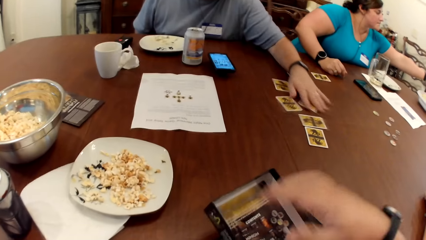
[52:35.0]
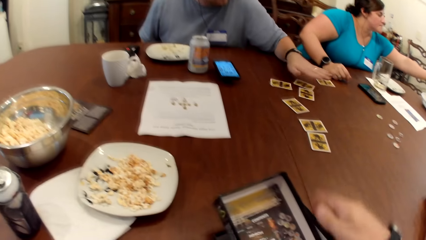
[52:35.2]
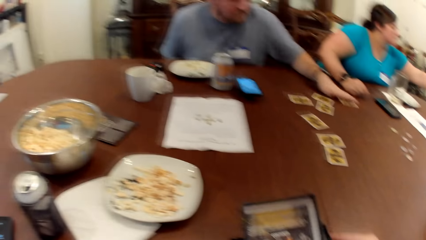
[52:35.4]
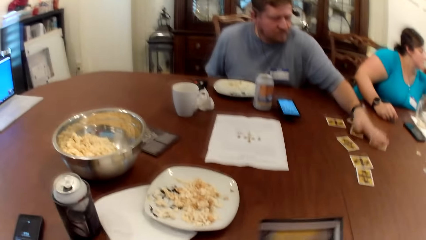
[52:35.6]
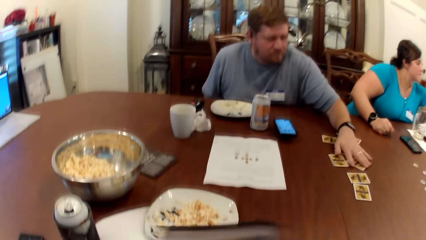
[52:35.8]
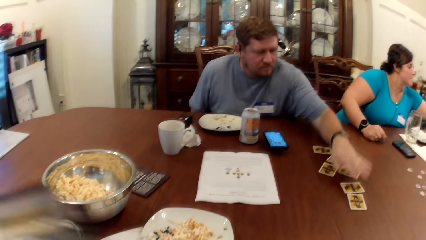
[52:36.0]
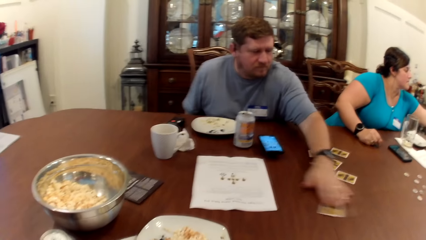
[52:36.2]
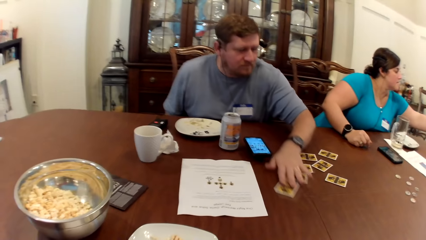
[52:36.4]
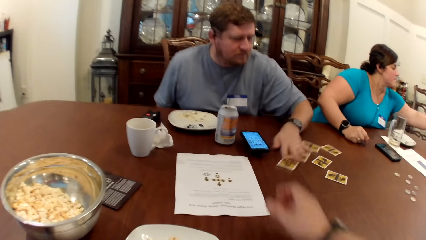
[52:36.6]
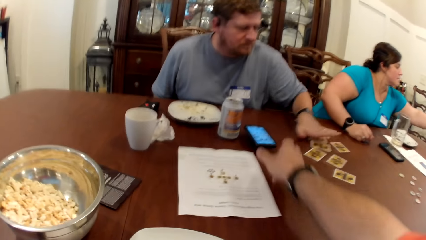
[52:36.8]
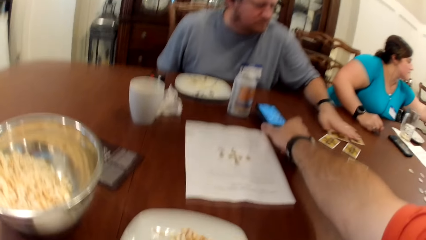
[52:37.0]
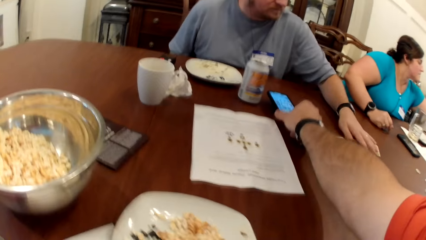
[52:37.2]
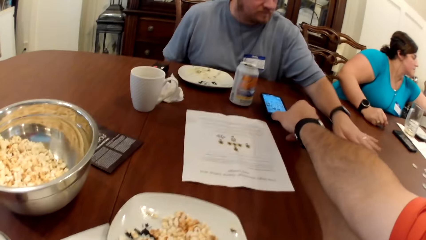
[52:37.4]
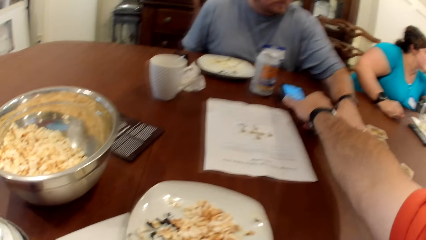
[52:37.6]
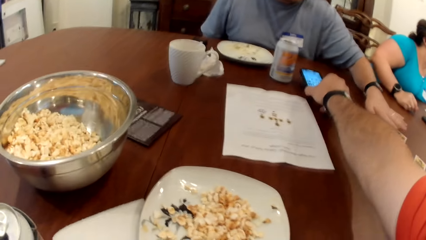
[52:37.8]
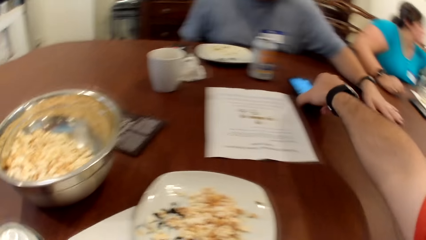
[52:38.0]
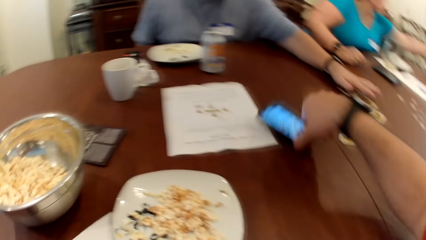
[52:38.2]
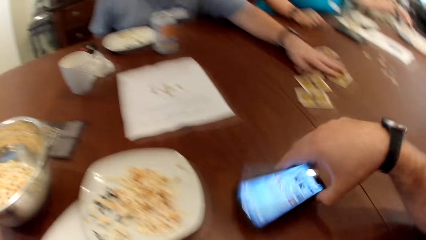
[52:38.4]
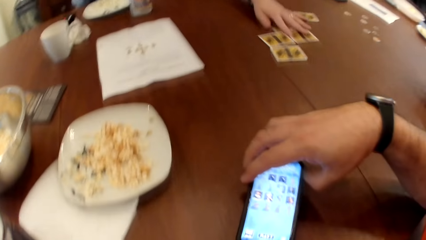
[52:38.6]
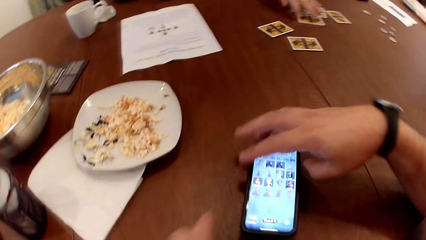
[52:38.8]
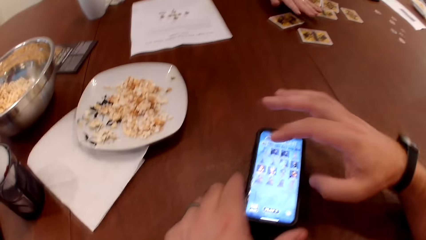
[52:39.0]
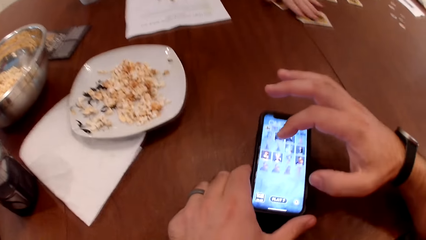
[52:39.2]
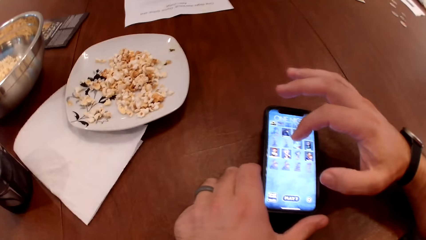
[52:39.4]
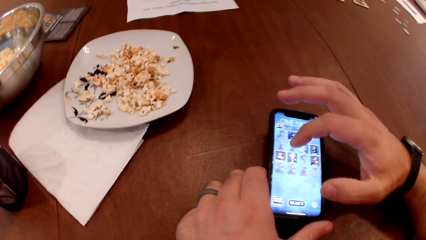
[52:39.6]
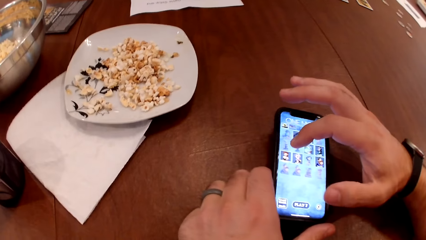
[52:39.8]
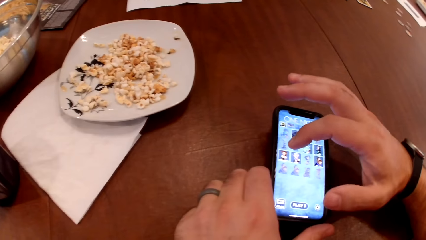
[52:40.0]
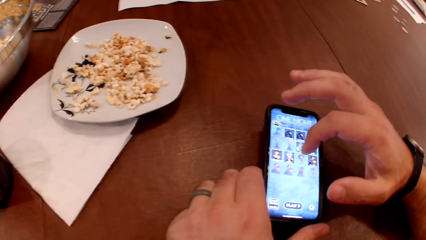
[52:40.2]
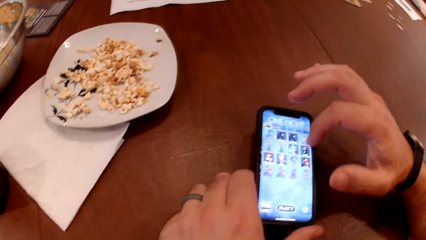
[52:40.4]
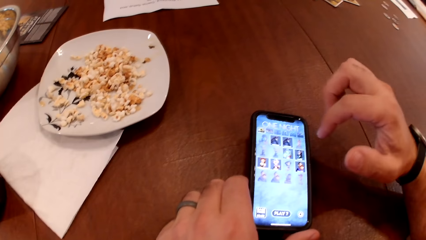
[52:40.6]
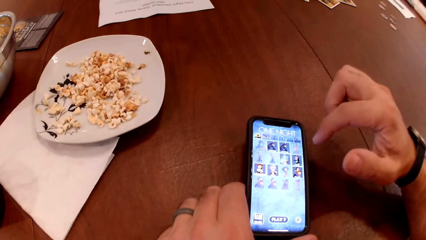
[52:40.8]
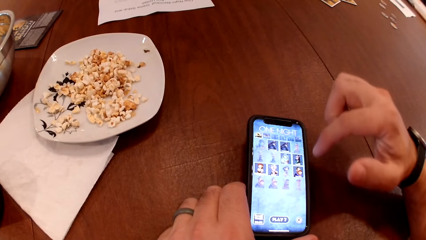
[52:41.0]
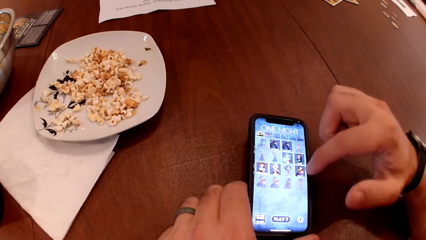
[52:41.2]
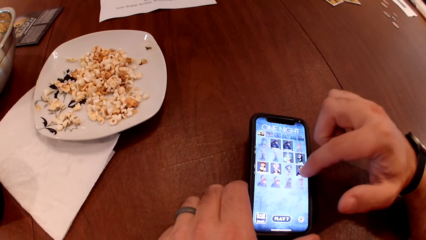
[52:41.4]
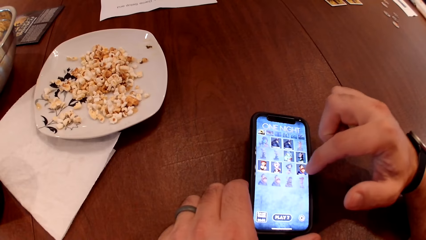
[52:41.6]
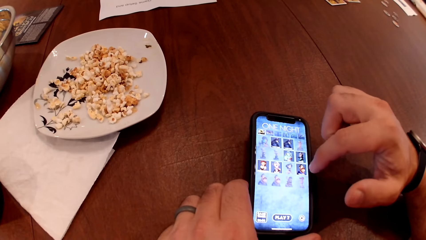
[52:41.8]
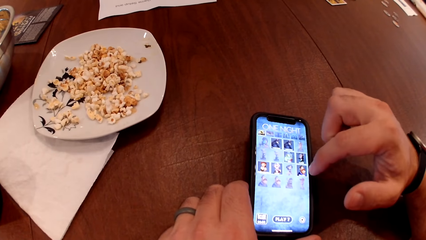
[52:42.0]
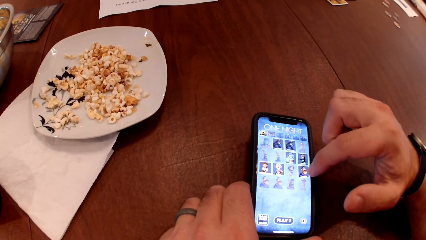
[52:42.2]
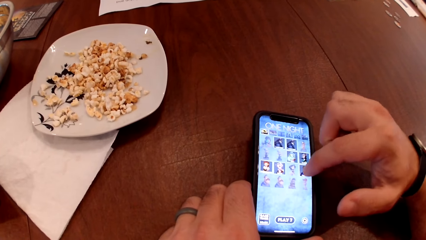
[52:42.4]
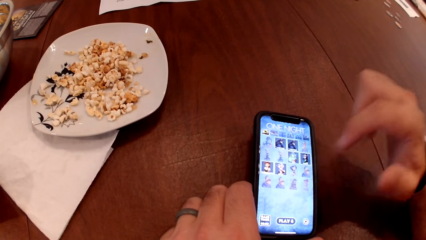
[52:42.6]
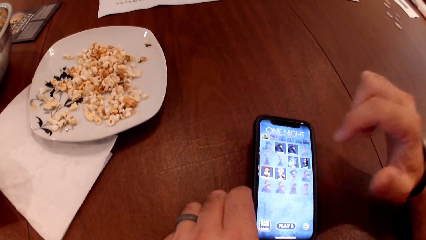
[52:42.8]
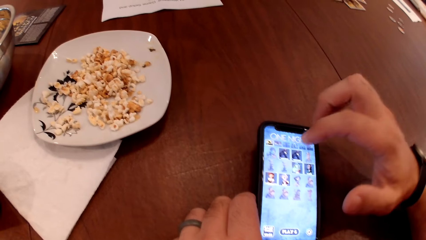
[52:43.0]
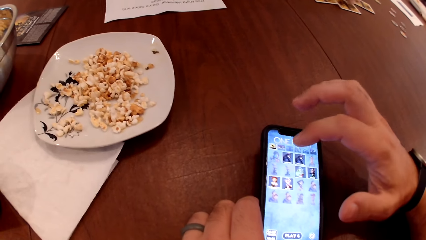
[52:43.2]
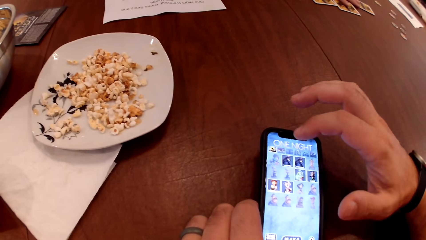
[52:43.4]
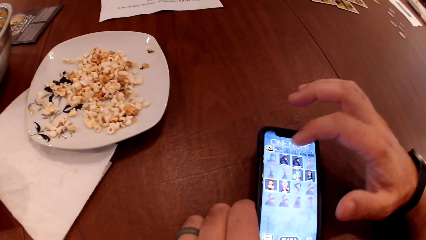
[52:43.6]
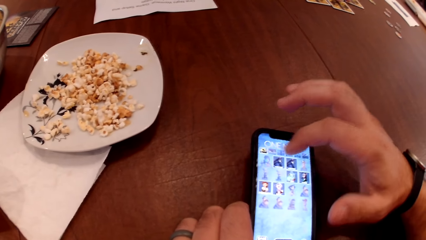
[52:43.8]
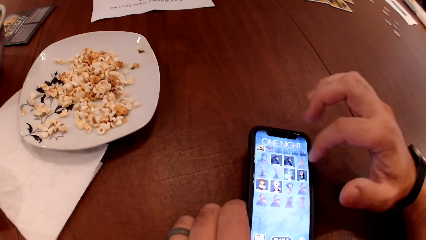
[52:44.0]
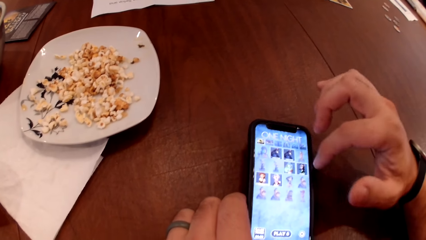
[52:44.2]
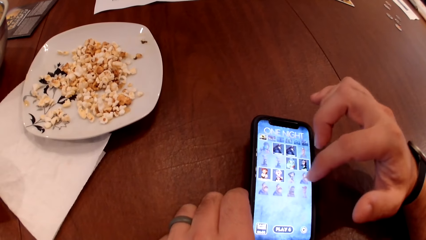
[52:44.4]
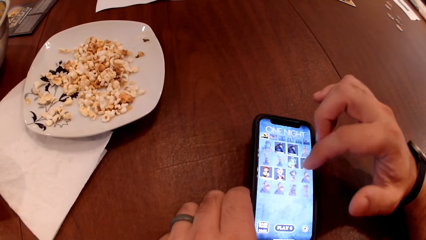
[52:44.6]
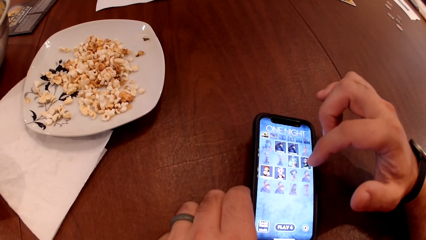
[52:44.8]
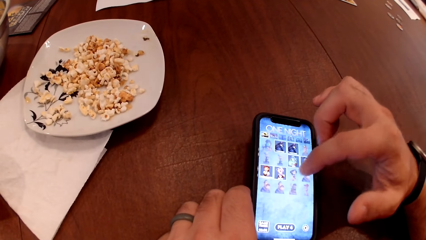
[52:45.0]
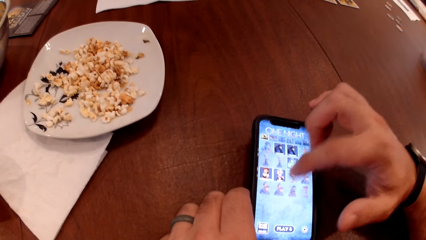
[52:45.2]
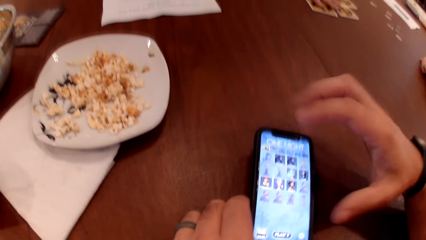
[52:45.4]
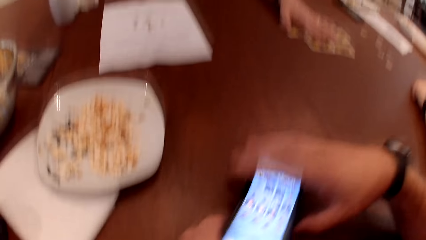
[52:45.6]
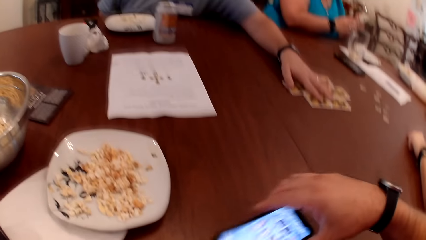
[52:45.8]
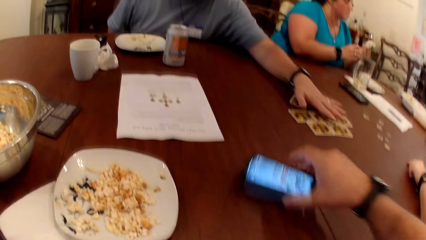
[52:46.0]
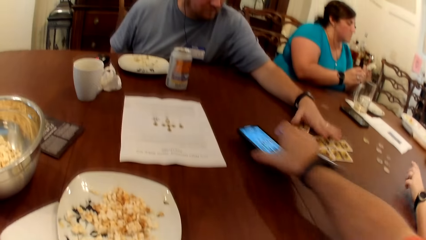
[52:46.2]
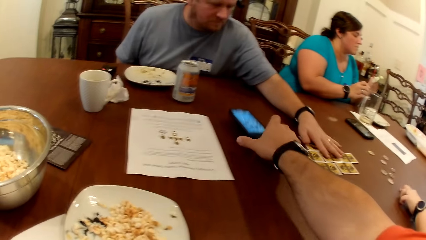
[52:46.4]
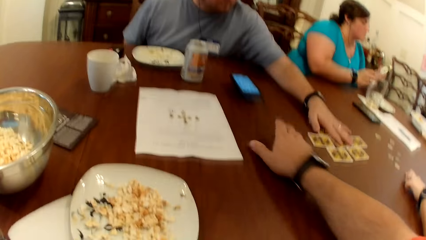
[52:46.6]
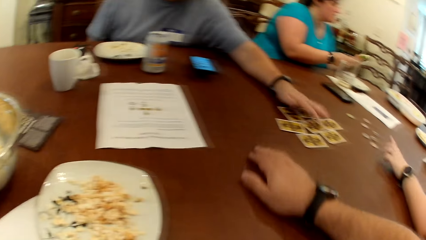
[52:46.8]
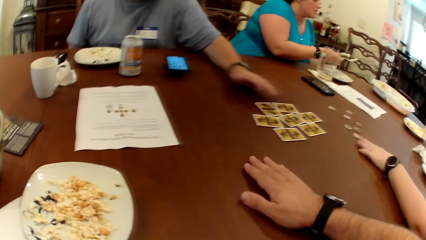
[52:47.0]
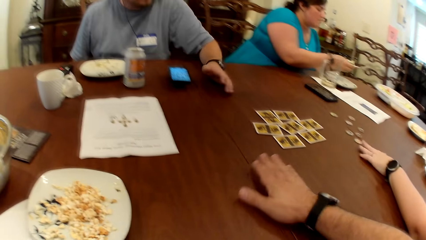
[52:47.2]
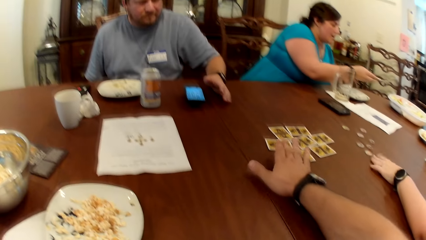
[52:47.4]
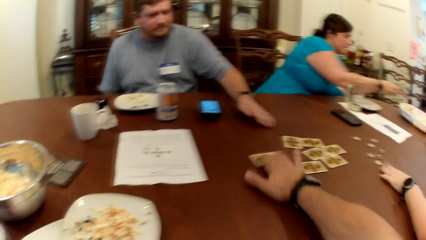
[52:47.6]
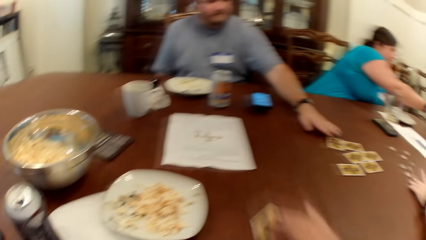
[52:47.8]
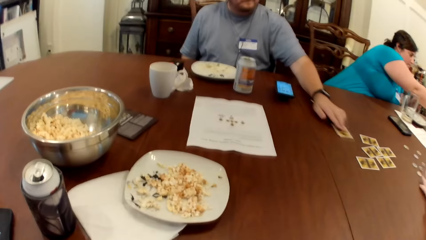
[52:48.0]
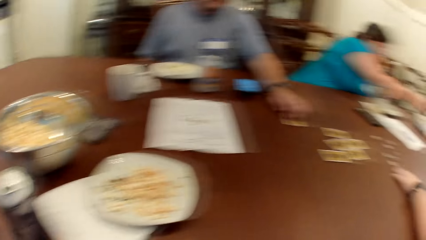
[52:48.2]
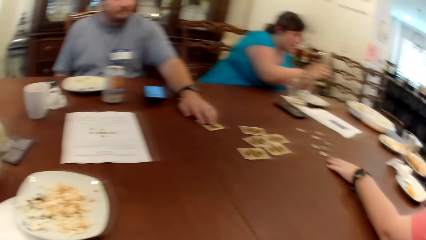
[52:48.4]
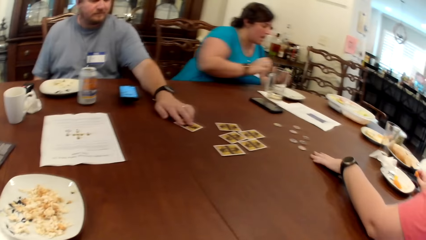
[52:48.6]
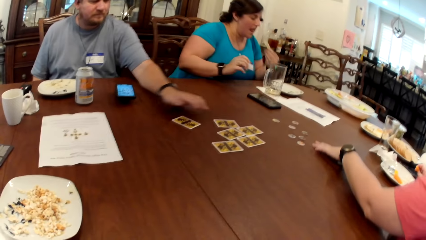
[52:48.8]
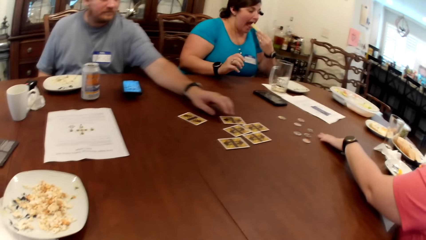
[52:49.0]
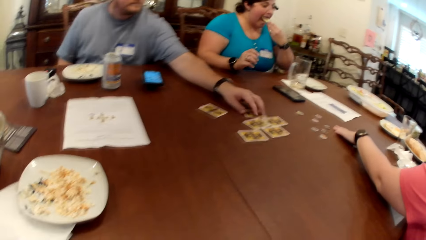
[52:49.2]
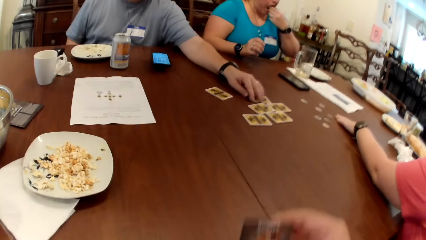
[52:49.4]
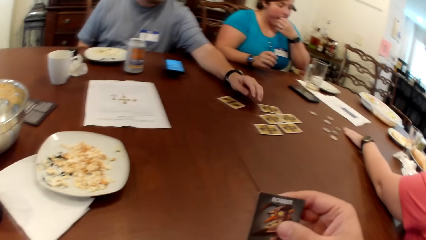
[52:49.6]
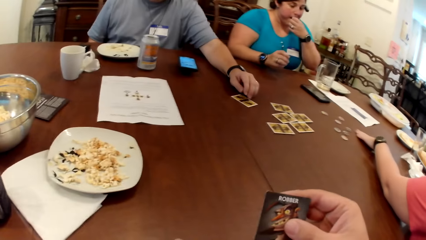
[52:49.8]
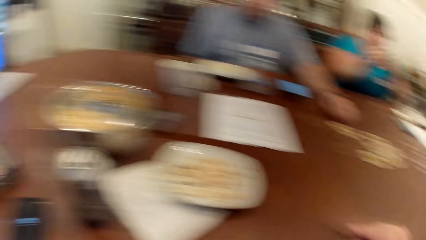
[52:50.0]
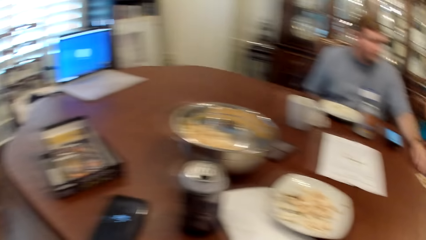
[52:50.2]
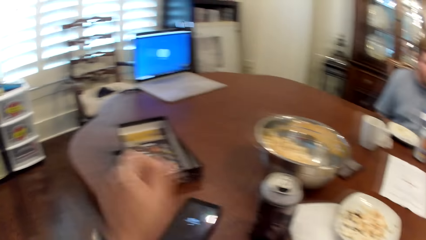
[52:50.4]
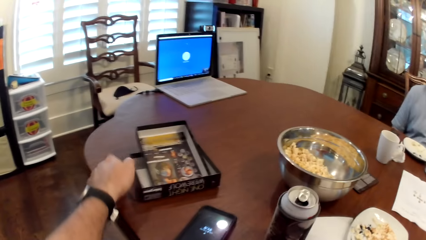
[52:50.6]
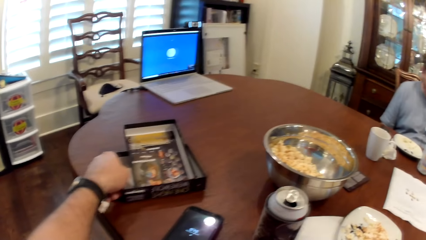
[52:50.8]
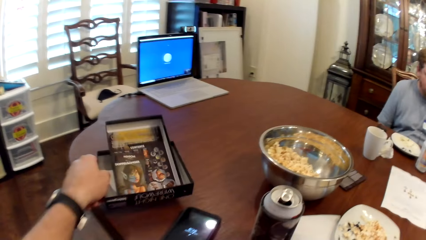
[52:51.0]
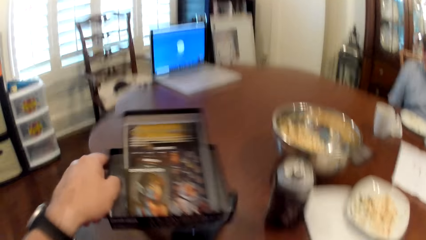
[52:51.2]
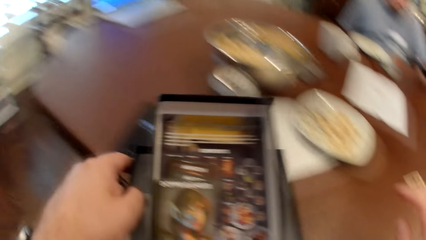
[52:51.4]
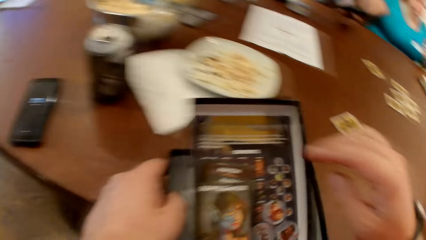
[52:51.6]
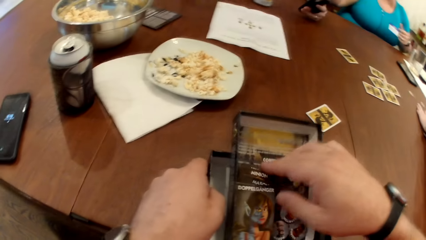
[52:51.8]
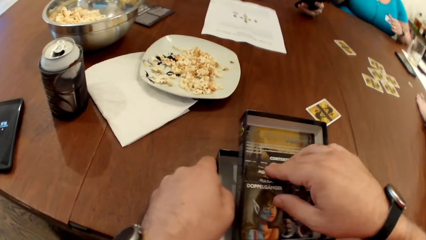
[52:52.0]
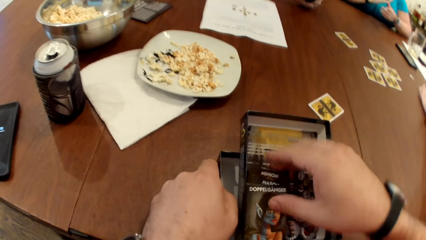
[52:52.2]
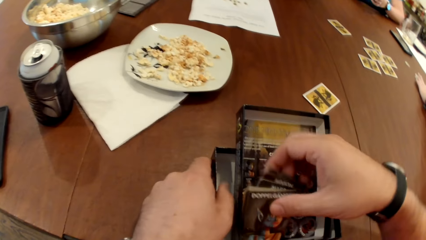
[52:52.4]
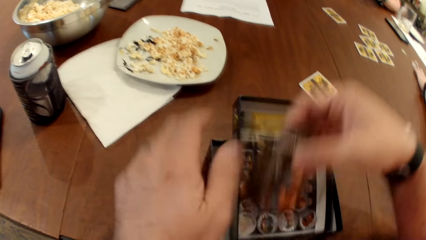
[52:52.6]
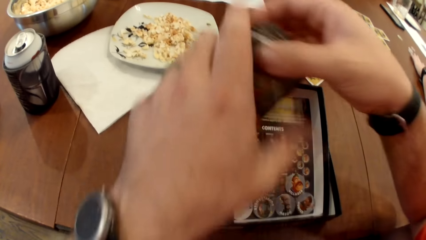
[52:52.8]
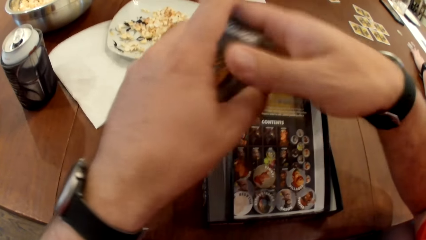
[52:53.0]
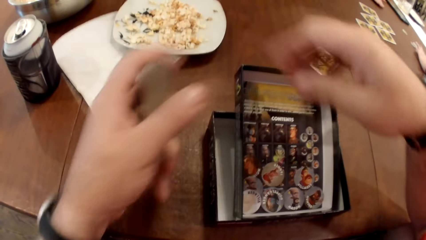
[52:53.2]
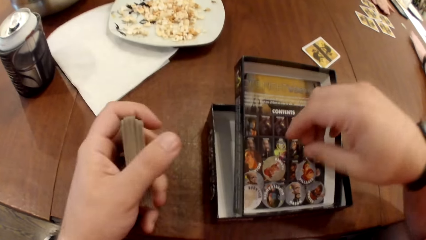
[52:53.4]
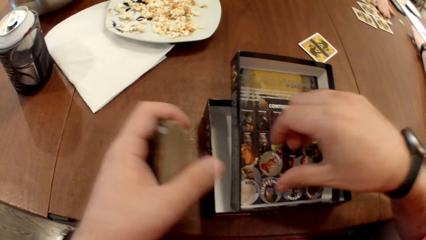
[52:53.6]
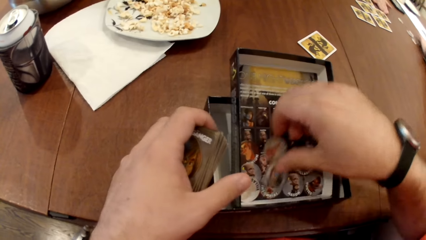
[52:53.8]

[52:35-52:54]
The camera wearer picks up the phone with his right hand. He moves the phone on the table with his right hand. He operates the phone with his right hand. He moves the phone on the table with his right hand, to someone. The man moves the cards on the table with his left hand. The woman eats a chip from the plate of fruits with her left hand. The camera wearer picks the carton of board game on the table with his left hand. He picks cards from the carton of board game with his right hand. He passes the cards from his right hand to his left hand.
